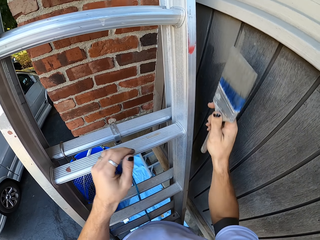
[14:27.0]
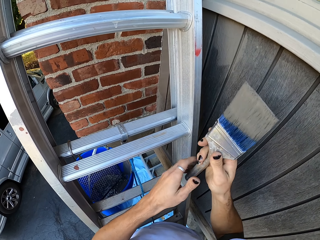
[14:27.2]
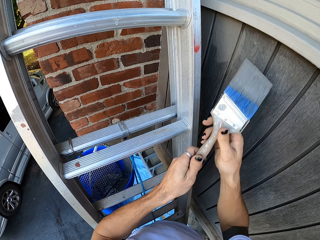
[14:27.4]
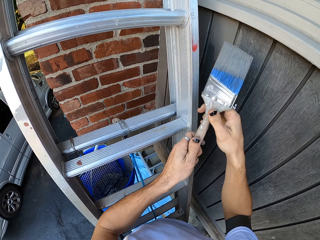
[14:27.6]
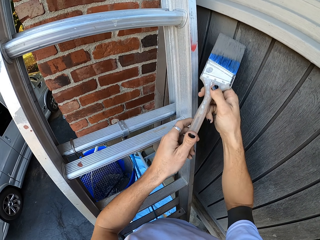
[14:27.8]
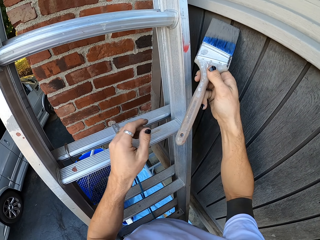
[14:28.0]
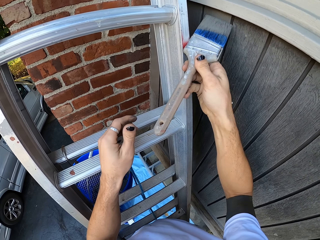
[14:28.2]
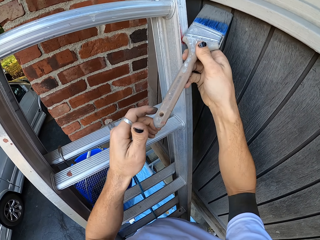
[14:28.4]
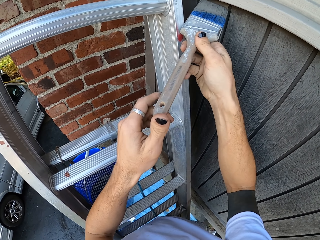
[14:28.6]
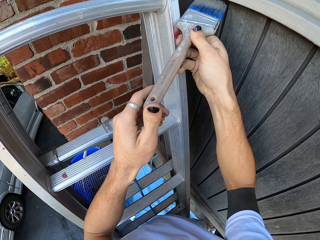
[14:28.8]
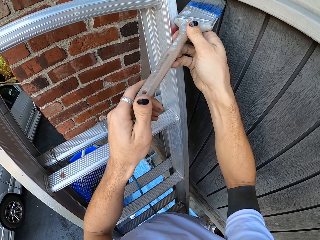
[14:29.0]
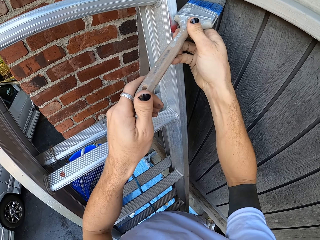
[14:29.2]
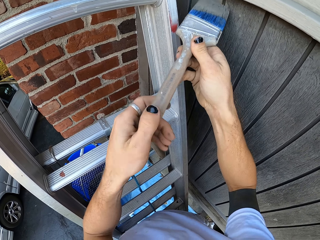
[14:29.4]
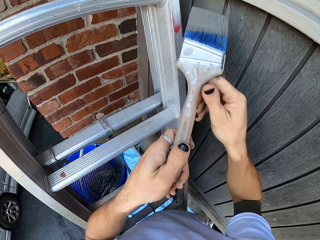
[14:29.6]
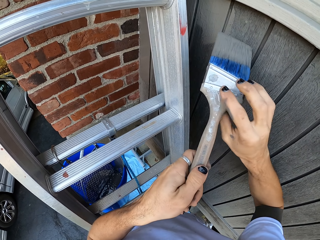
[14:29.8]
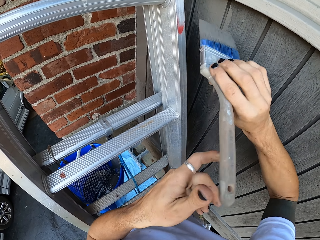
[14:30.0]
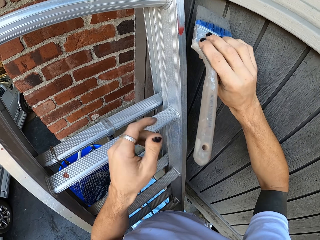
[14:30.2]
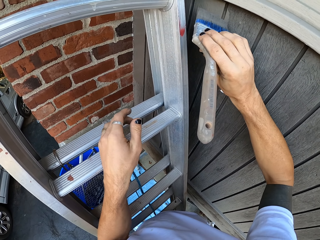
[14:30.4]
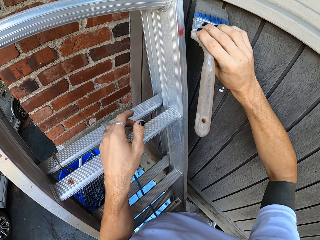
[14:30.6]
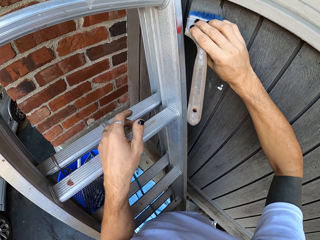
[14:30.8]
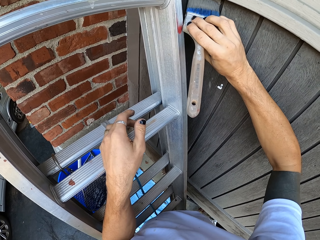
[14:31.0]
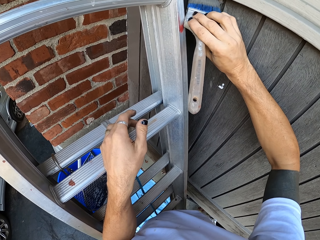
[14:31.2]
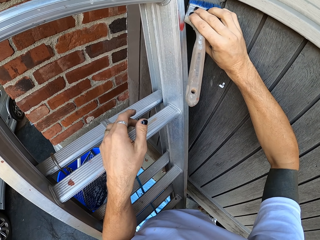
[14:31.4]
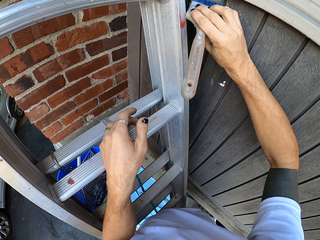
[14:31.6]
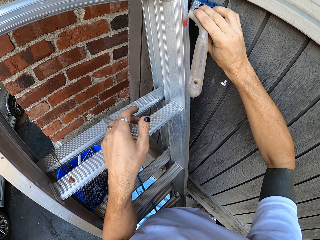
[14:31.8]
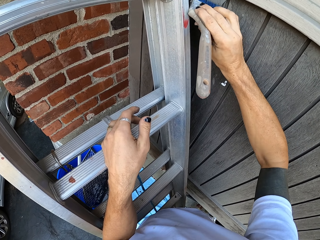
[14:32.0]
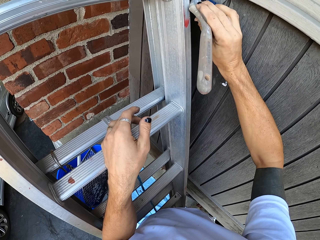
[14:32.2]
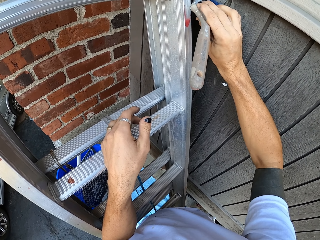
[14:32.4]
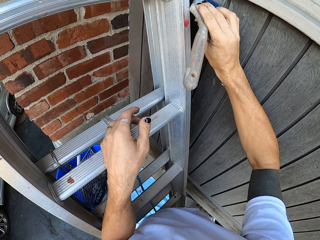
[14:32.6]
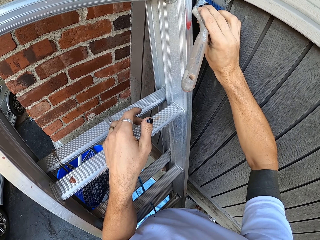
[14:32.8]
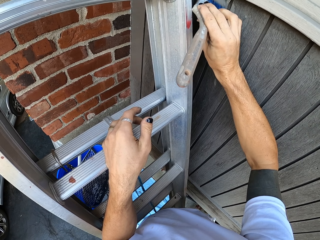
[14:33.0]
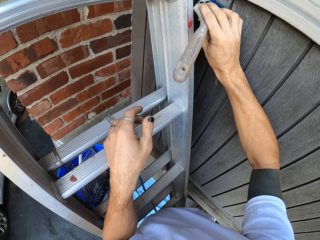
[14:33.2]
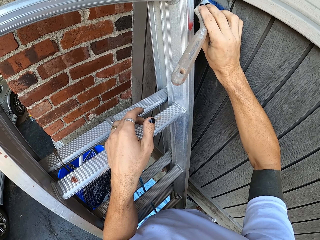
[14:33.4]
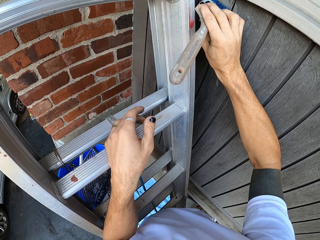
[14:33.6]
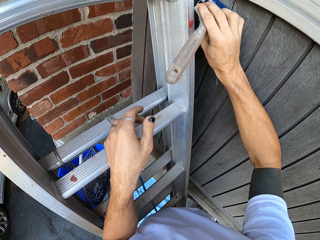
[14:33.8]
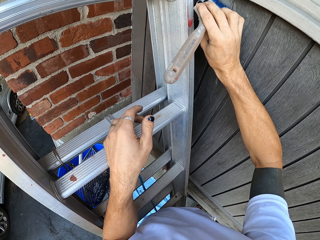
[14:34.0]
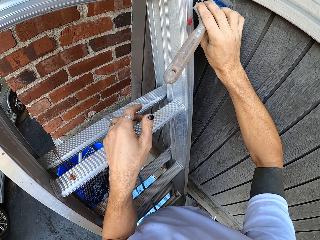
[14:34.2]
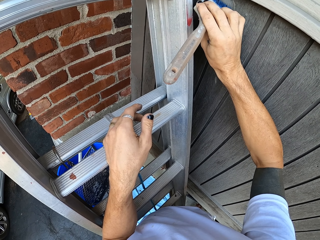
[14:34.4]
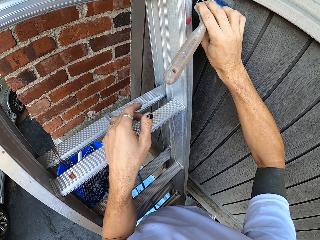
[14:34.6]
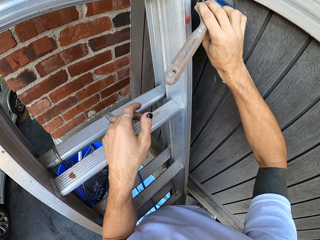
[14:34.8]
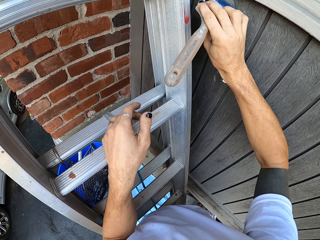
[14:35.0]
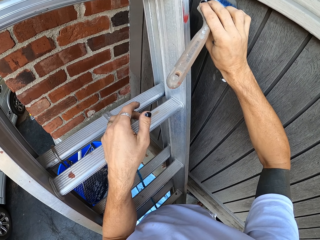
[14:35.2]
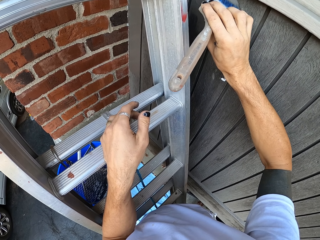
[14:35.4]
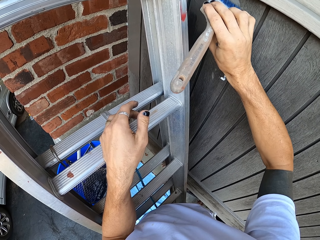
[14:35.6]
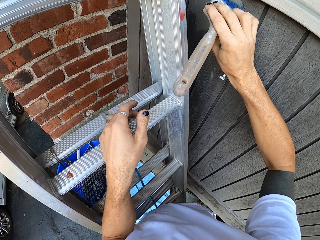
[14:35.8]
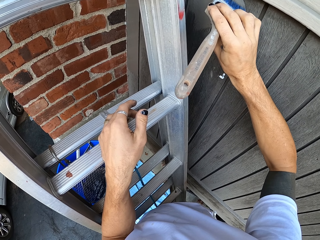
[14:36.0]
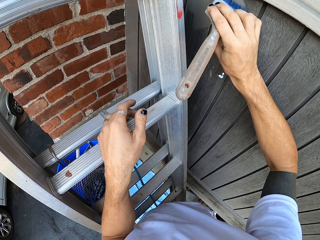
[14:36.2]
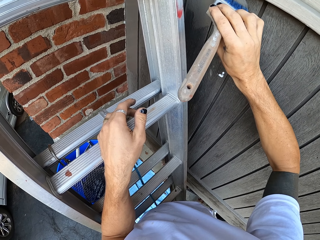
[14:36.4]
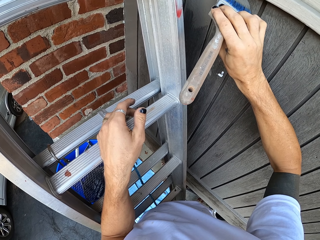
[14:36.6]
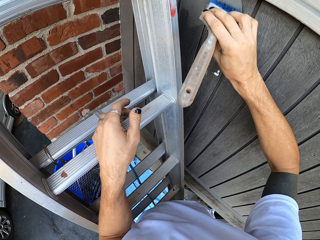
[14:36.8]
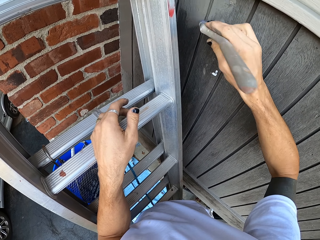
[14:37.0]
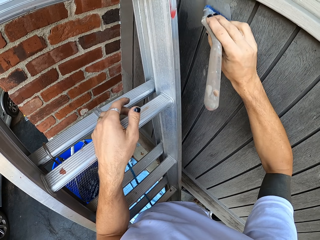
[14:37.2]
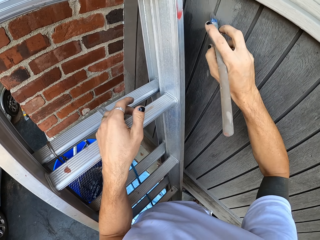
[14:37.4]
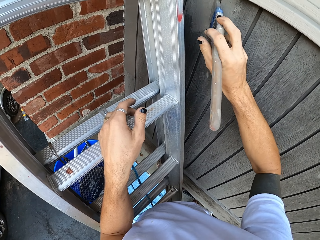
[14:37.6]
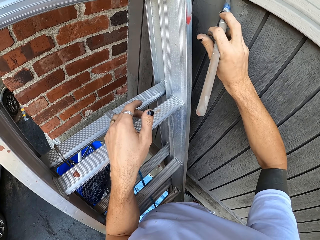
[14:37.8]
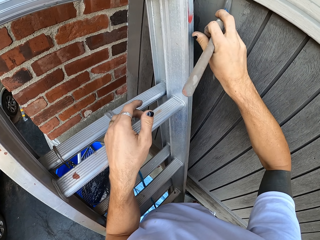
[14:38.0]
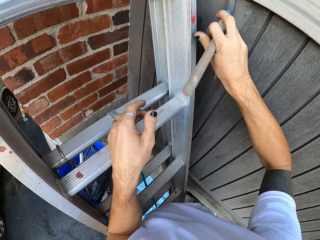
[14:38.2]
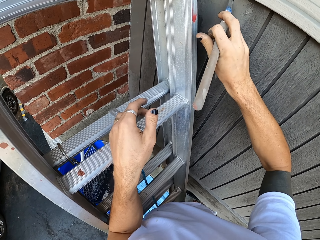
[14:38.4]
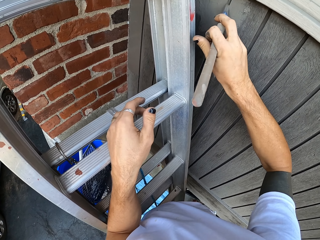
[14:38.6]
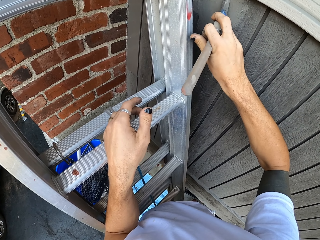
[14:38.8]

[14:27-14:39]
The camera wearer looks around. They paint a wooden wall with a paintbrush. They pick up the paintbrush with the other hand. They paint the wooden wall with the paintbrush.

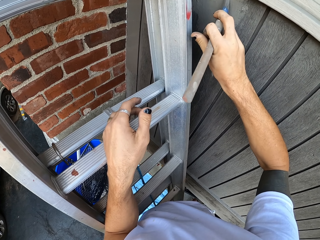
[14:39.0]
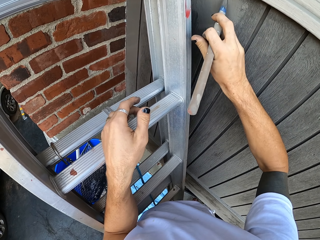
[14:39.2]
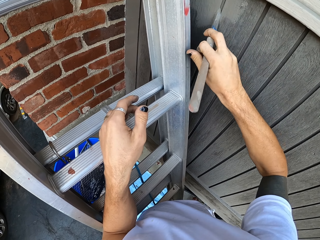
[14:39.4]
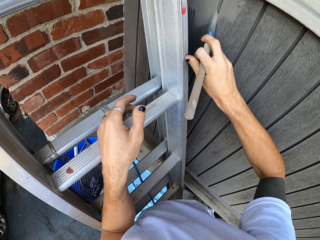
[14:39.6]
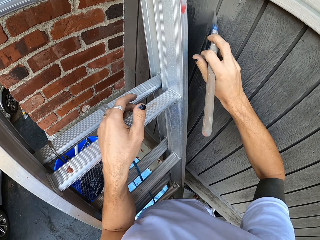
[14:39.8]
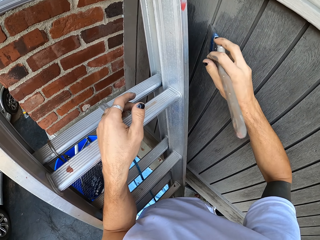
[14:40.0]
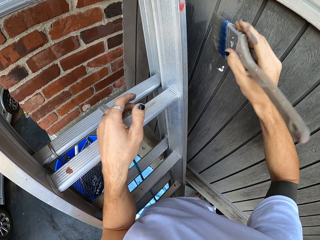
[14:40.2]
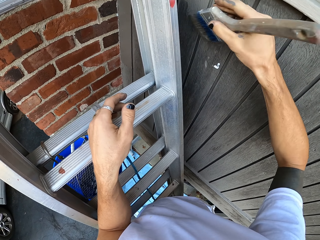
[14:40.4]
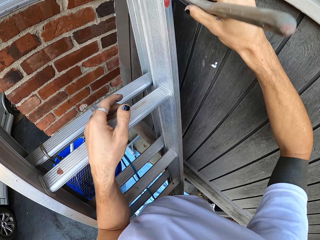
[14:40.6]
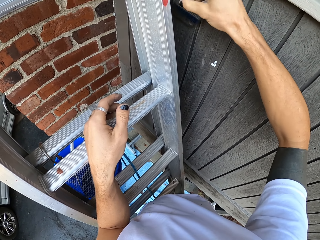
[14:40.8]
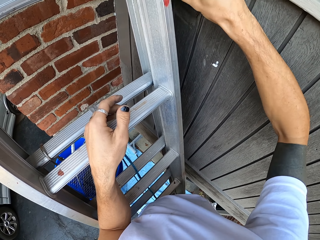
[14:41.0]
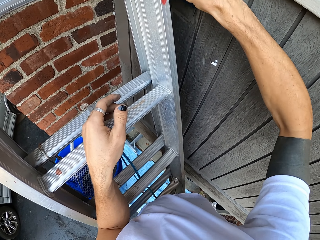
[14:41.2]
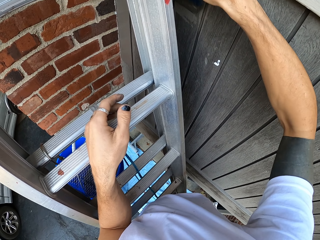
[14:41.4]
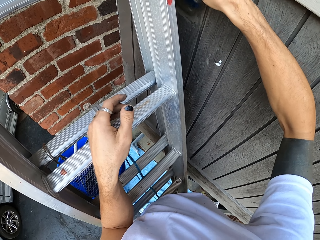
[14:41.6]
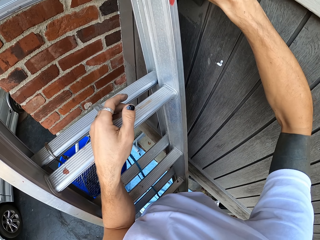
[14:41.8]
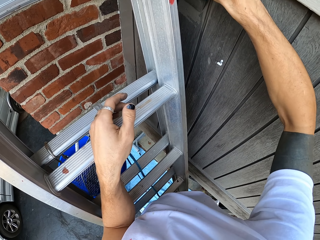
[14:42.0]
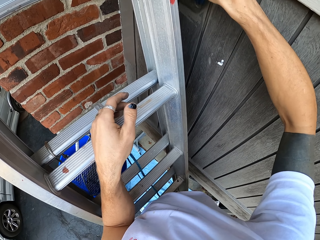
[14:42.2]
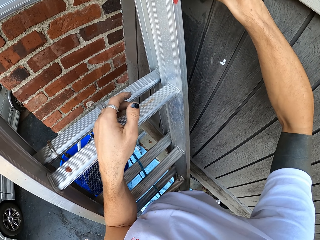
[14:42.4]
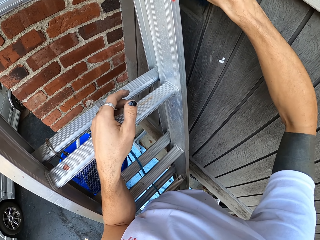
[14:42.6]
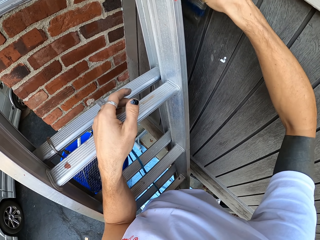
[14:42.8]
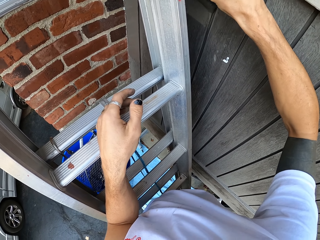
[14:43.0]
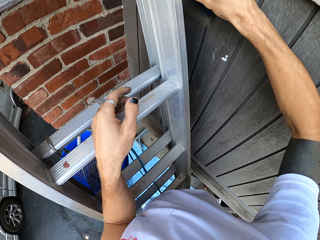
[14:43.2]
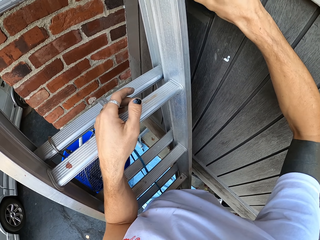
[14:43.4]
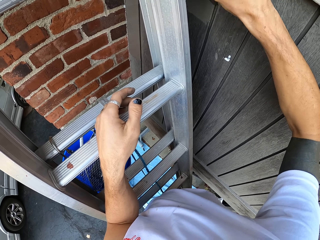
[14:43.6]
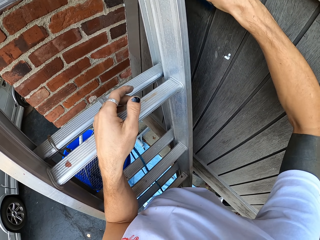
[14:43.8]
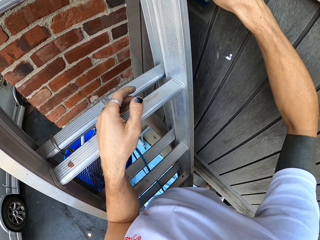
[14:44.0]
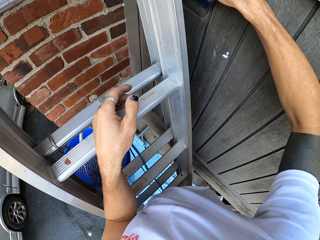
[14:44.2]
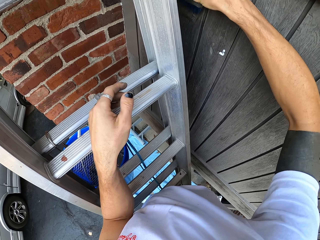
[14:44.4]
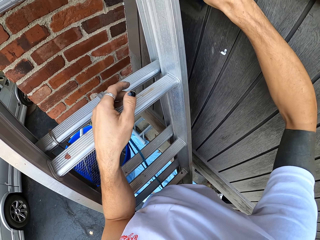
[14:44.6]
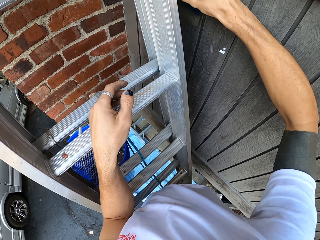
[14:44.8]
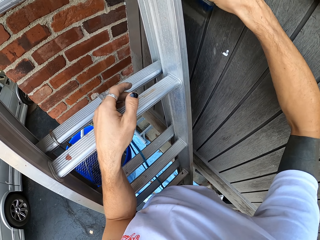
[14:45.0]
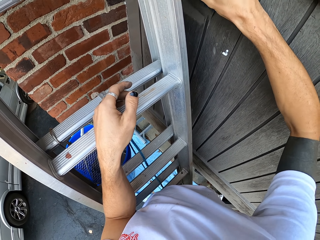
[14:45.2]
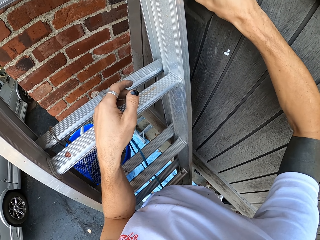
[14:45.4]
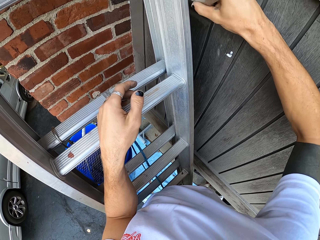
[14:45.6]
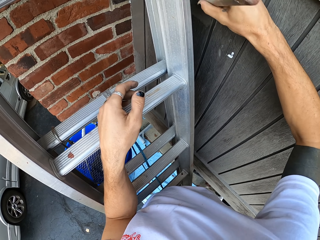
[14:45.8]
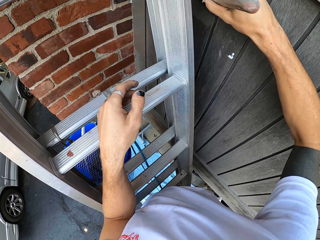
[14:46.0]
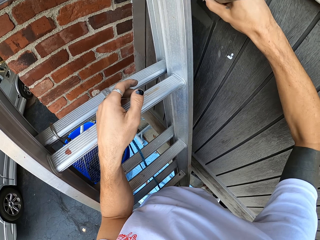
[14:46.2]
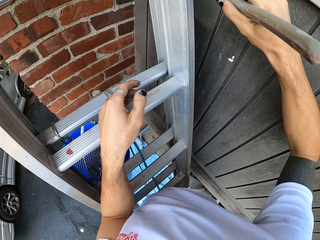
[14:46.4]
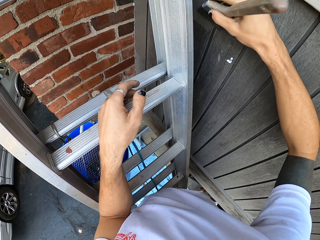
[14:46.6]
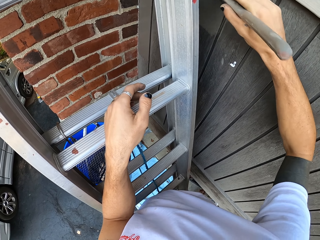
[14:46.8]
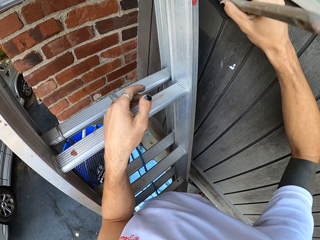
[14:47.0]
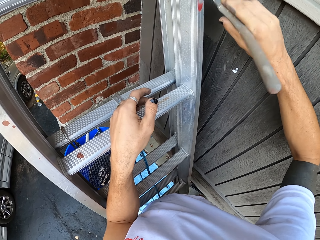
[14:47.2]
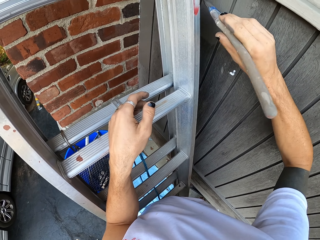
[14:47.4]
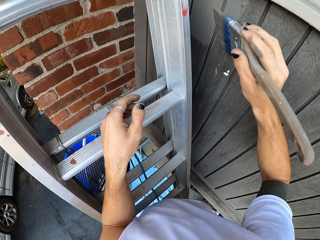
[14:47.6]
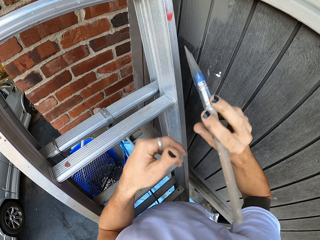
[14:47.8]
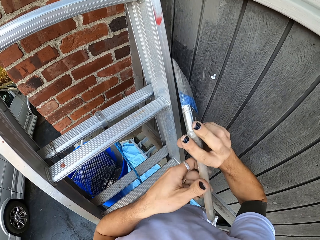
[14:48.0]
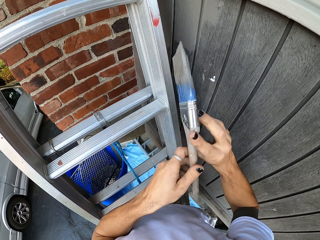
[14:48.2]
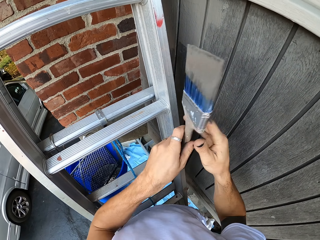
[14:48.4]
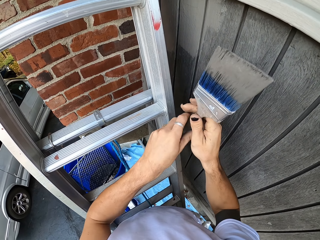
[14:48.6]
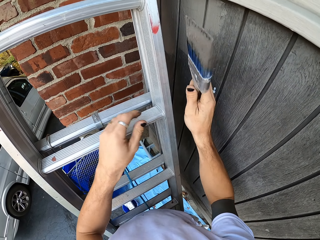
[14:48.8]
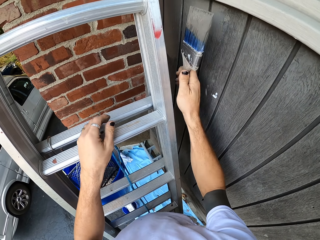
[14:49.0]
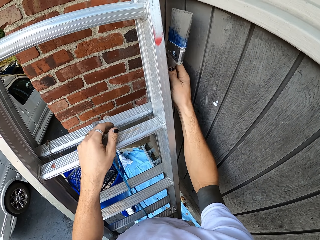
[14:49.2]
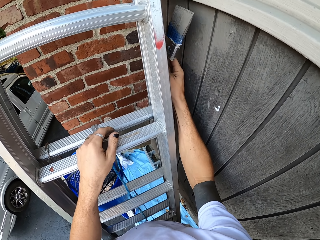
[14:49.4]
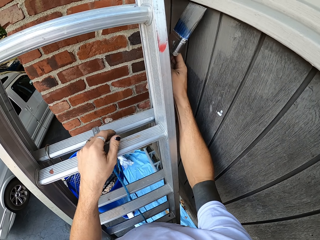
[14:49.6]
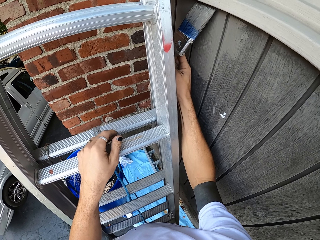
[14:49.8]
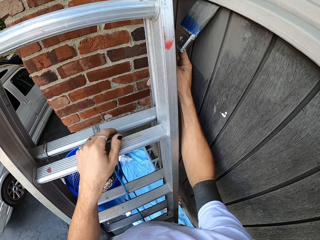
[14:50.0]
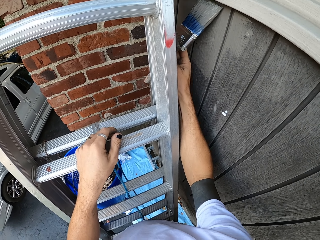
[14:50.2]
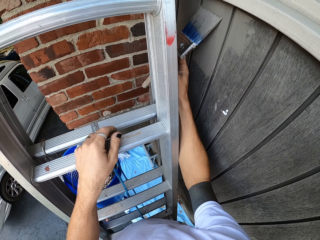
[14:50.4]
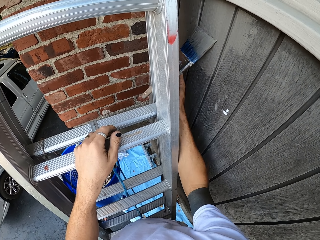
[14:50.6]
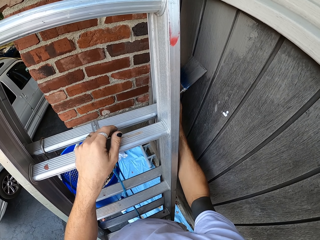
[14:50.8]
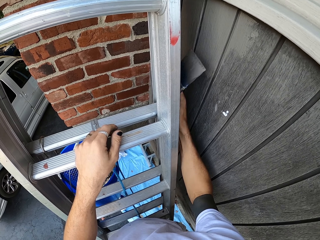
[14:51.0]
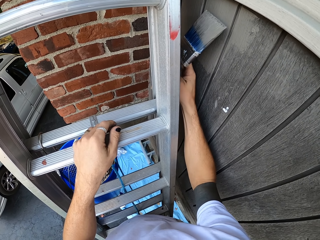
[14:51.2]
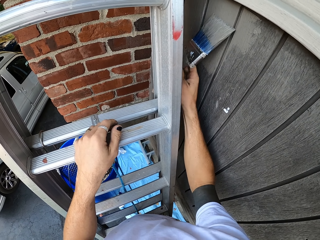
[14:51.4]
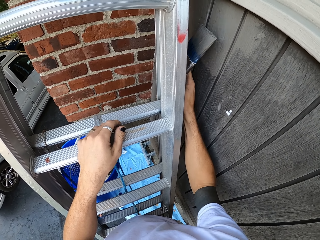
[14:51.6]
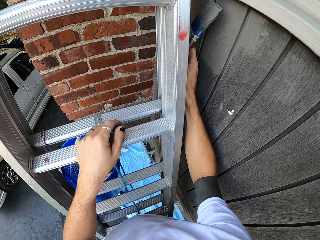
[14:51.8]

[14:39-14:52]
The camera wearer turns a paintbrush. He holds the paintbrush with his left hand. He holds the paintbrush with his right hand. He paints a wooden wall with the paintbrush.
